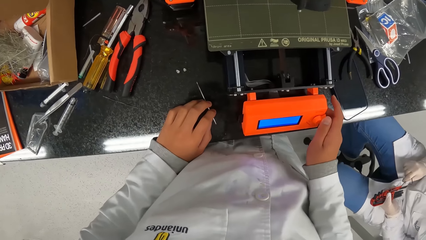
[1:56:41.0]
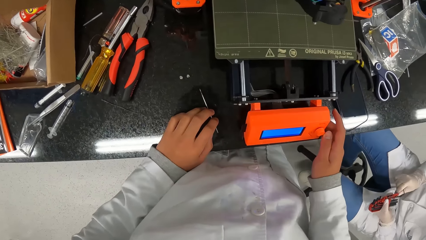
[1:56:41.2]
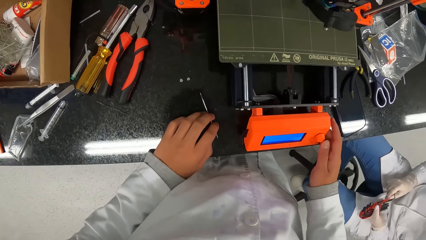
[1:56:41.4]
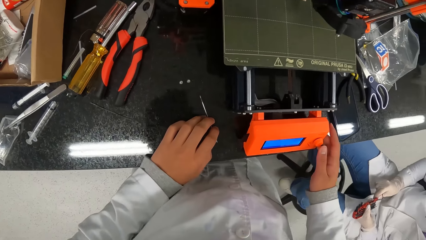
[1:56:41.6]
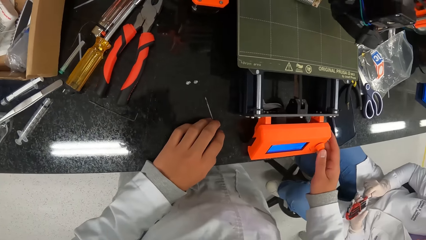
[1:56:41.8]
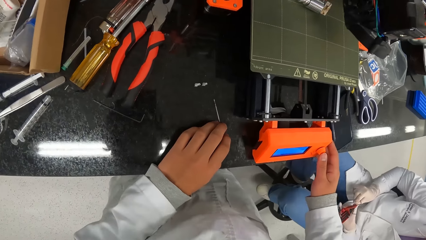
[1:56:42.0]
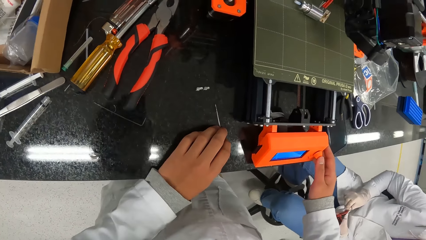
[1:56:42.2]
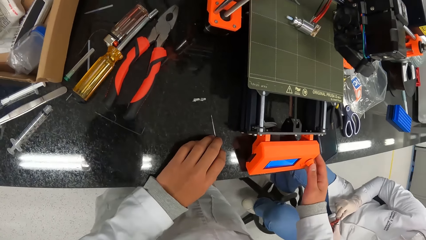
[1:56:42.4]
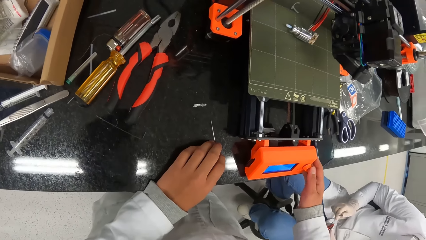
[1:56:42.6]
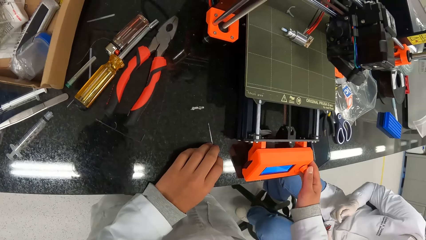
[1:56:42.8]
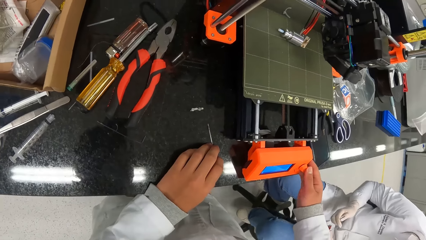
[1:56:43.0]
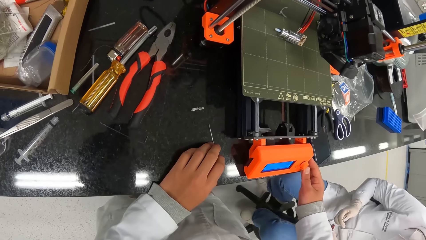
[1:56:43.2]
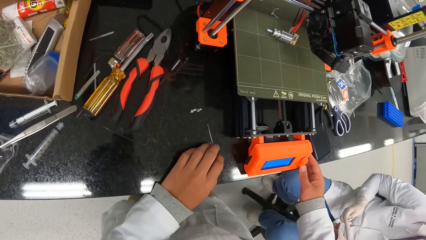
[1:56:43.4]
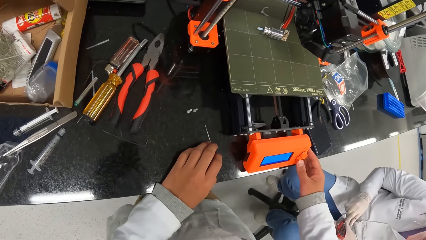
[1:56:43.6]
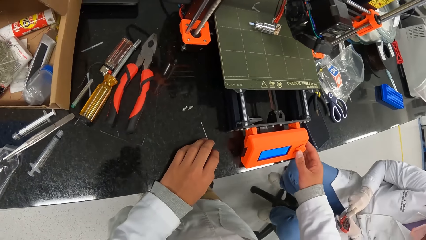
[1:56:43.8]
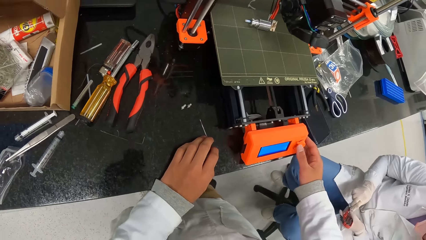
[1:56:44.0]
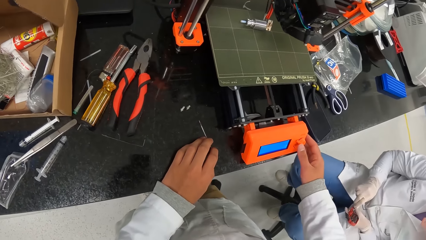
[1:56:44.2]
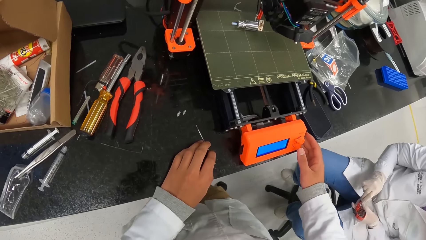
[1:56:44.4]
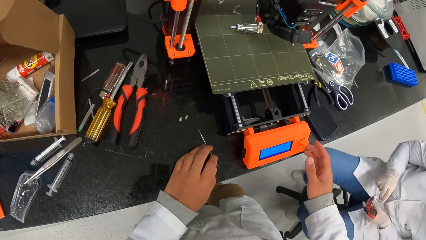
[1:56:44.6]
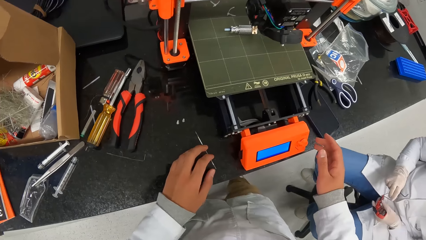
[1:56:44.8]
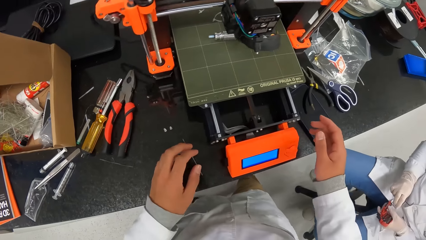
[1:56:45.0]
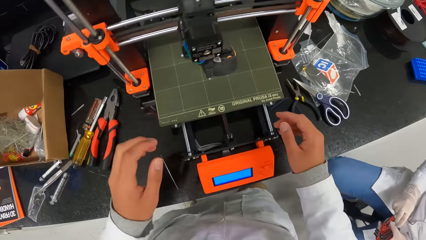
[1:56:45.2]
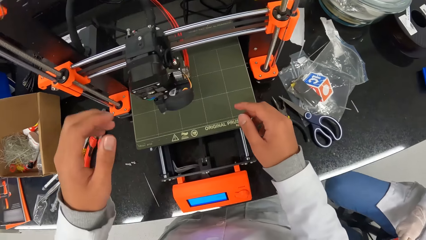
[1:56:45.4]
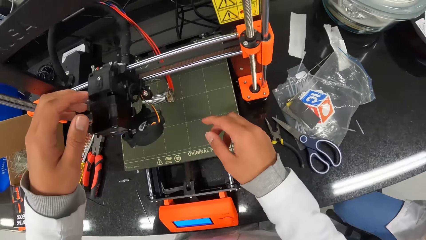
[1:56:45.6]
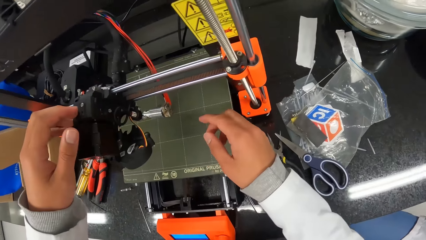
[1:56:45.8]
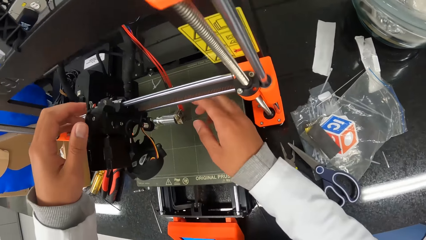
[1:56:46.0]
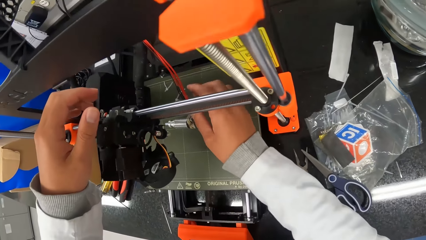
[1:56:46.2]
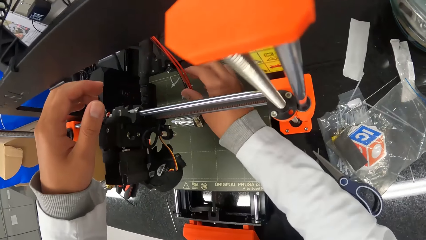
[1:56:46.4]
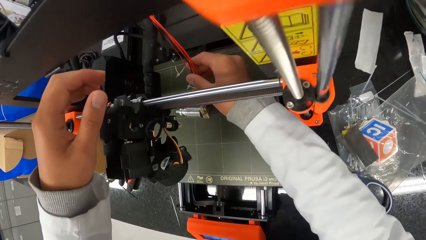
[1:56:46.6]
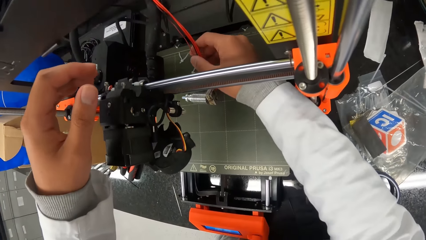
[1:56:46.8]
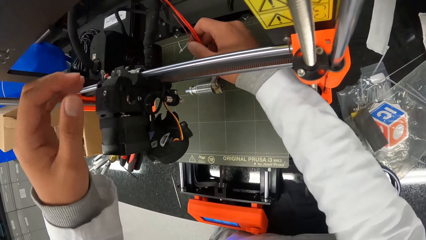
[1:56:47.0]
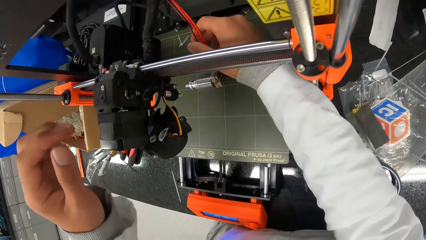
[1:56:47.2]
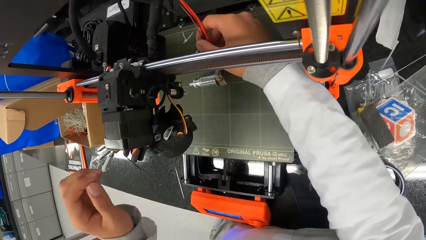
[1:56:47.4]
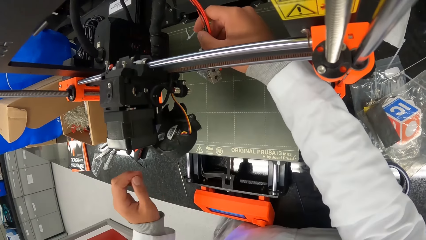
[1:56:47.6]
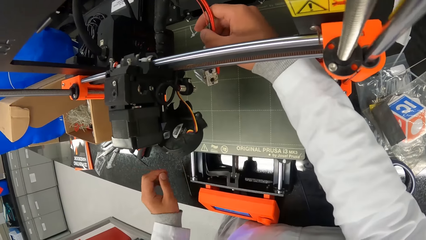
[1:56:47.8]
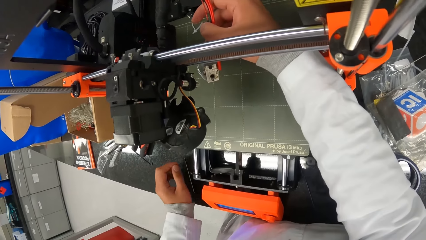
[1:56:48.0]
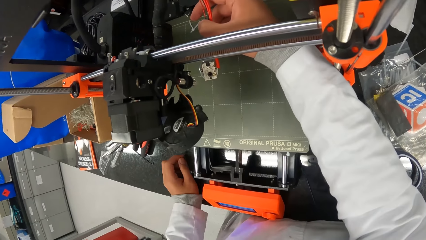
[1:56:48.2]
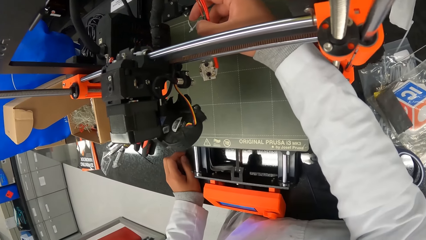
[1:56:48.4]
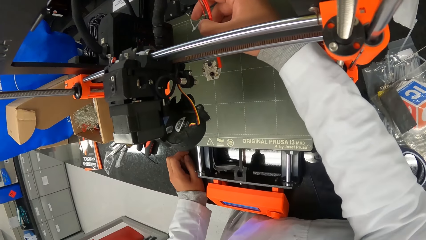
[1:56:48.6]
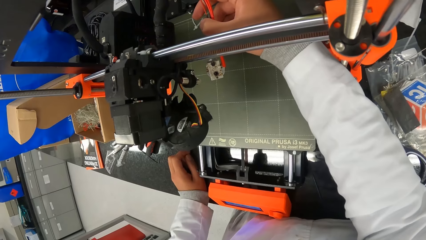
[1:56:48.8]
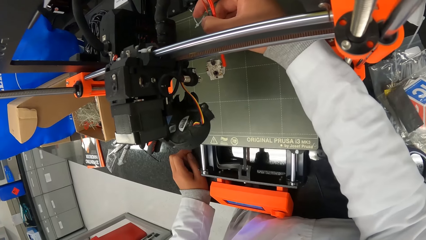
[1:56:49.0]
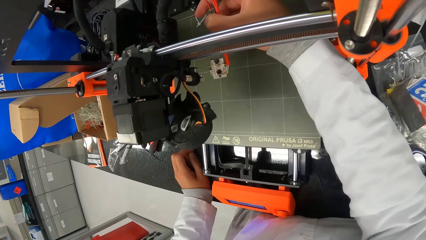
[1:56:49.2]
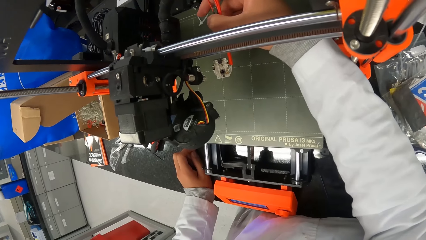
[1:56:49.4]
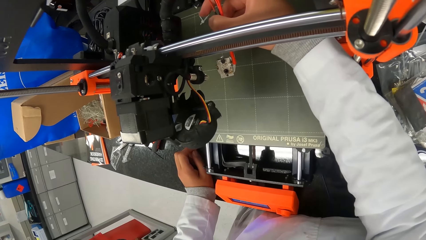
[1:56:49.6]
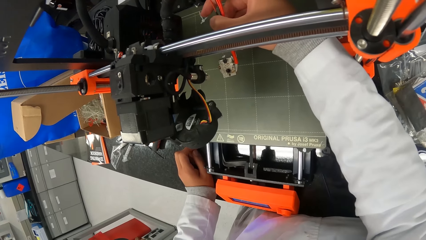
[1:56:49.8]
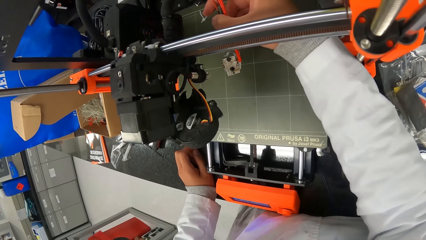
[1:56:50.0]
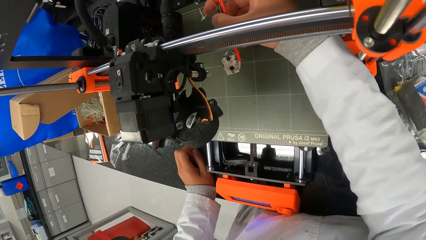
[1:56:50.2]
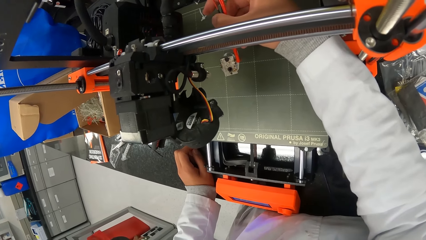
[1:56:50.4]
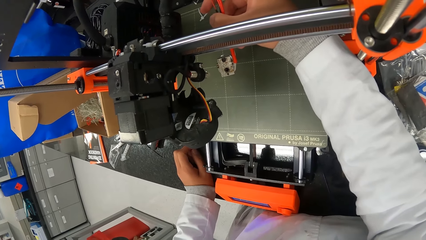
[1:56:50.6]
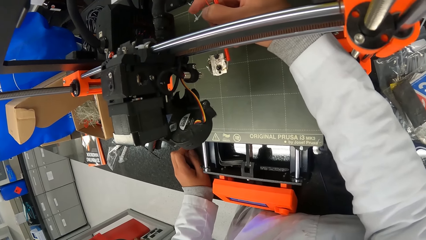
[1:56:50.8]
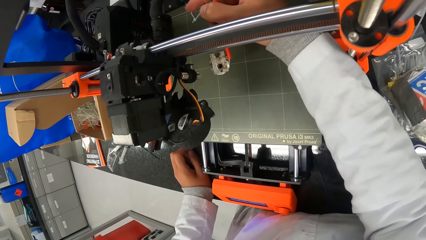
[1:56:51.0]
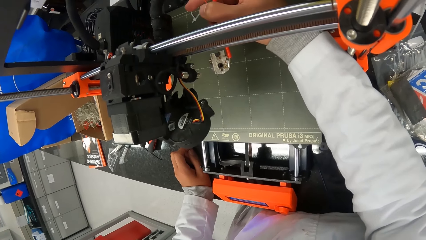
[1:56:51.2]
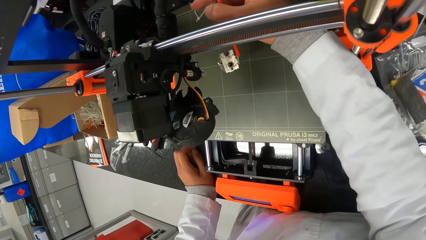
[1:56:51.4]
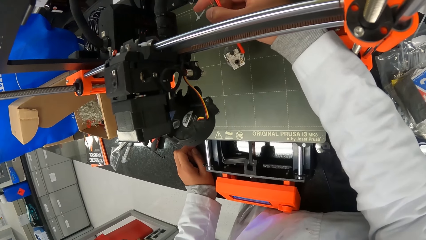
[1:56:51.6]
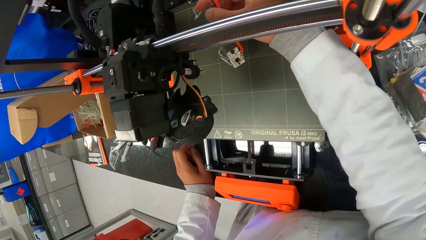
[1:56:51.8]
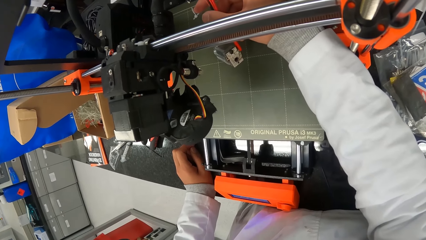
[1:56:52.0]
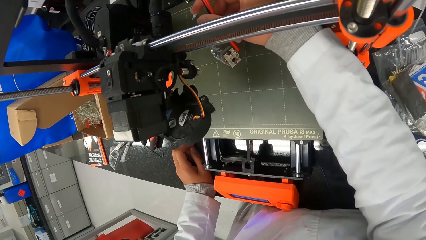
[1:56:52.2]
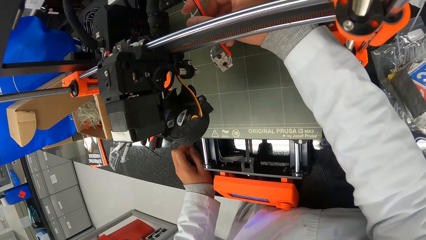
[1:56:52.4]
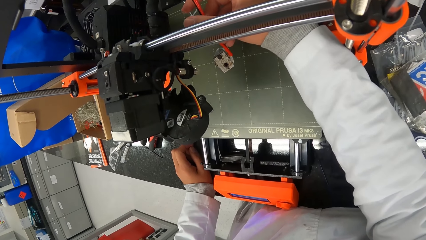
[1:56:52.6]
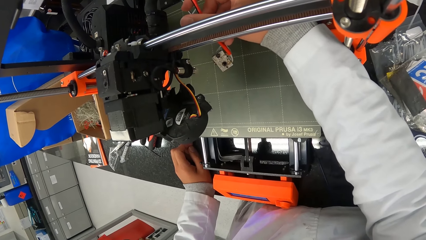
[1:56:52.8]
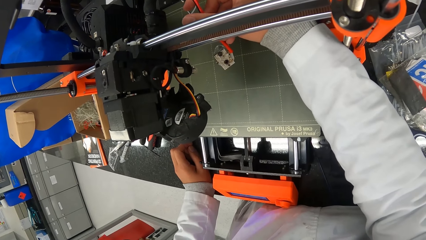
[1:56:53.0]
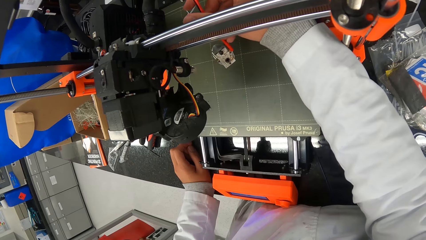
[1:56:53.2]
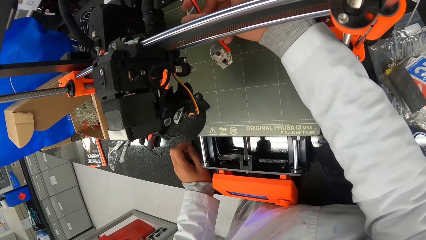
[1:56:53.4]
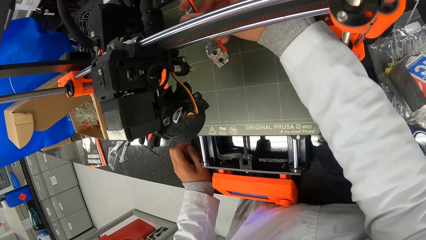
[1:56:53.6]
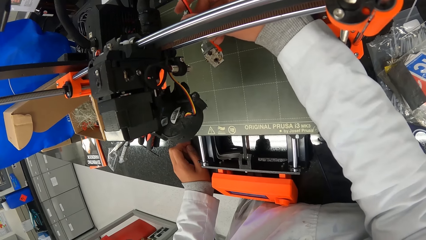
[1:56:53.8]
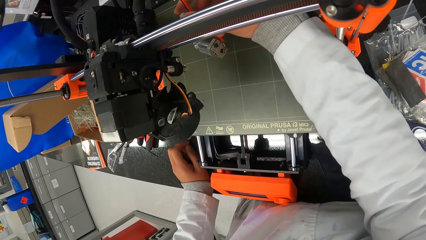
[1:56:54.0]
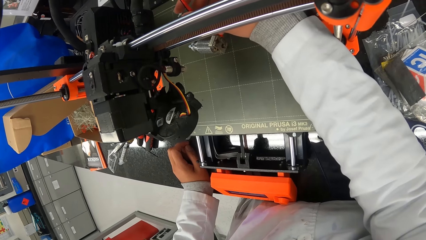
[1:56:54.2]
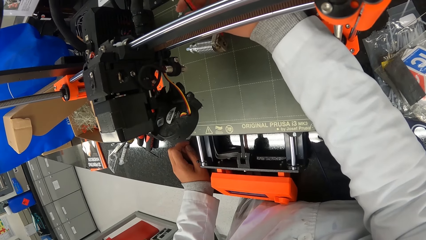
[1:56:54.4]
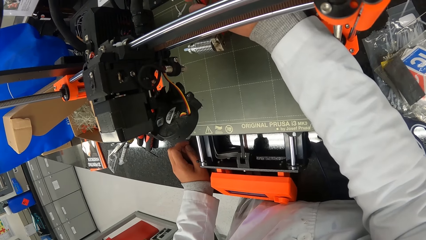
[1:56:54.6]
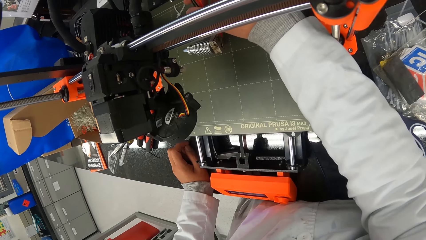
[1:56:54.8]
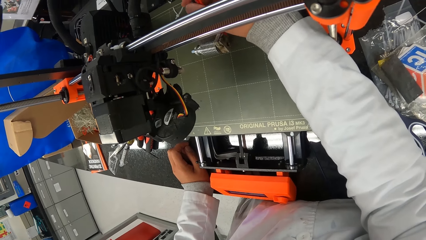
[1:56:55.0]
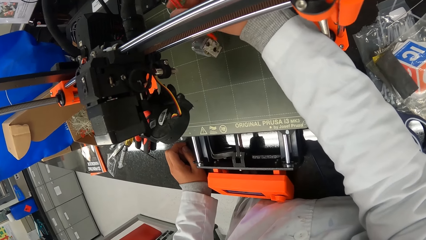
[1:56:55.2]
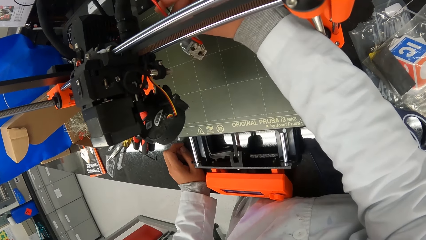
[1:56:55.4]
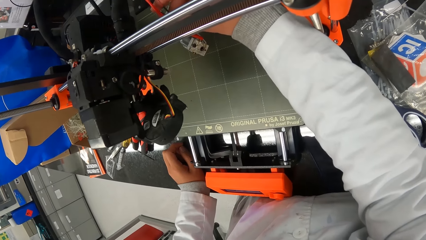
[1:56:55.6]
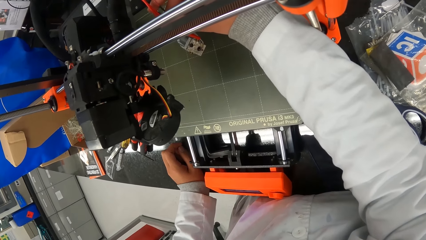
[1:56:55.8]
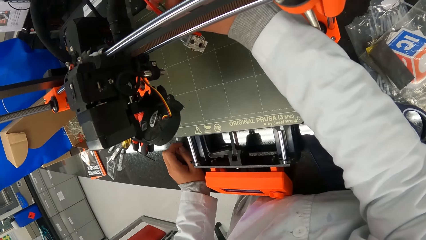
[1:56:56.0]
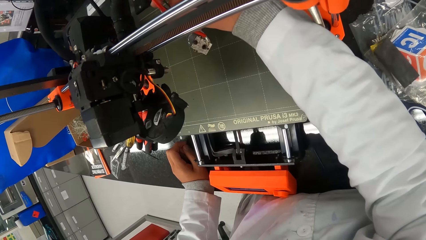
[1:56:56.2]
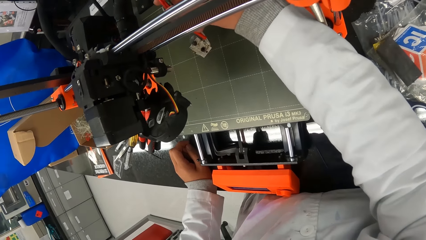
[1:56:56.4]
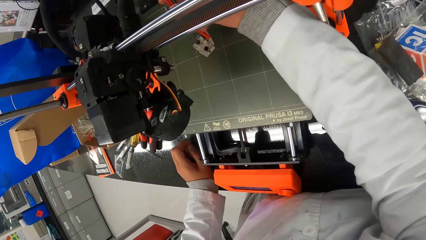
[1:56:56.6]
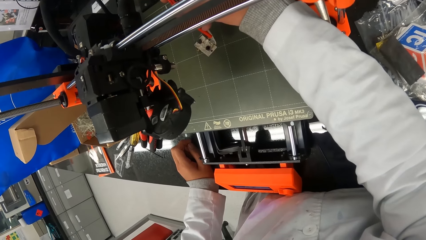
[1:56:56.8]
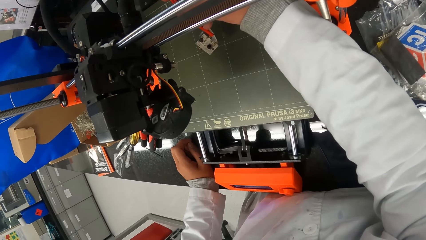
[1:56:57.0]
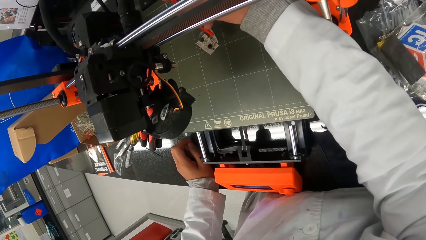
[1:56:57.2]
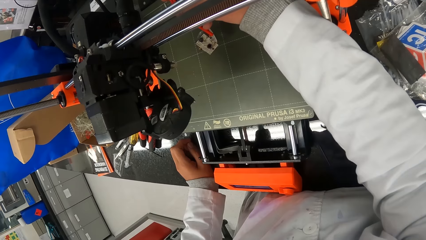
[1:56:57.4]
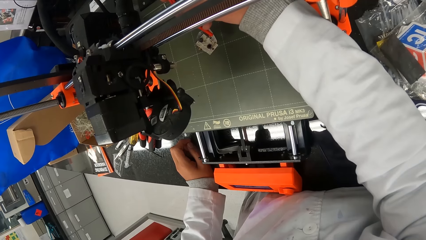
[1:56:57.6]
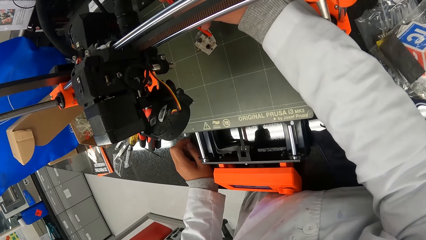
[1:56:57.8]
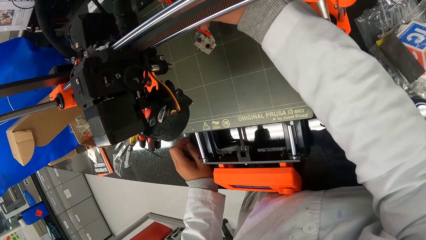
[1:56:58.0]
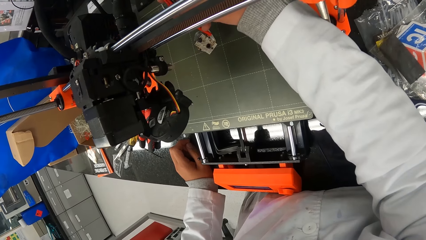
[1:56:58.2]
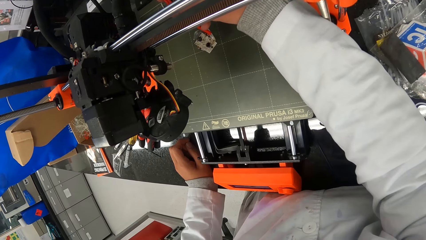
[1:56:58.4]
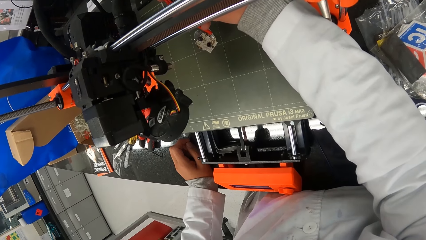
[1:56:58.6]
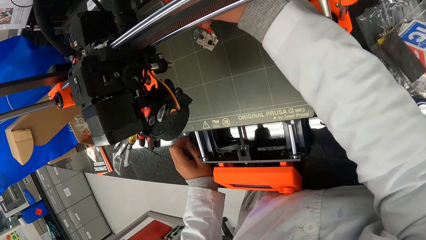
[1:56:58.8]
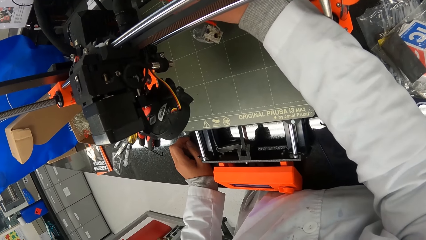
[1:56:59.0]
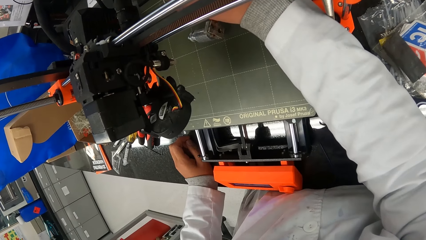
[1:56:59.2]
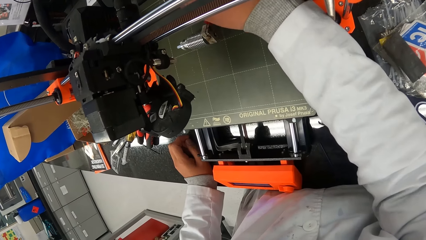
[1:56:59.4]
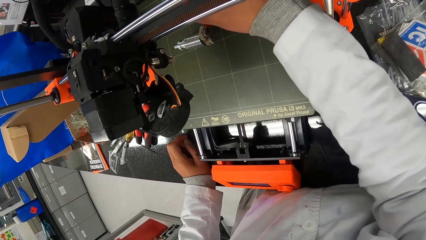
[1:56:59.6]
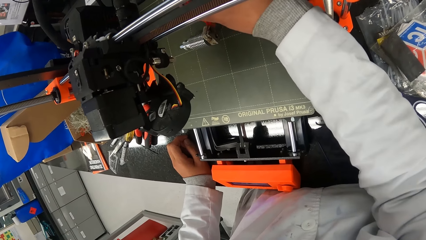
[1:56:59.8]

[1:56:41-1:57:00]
The camera wearer picks up the cable with his right hand. He holds electric cables.
